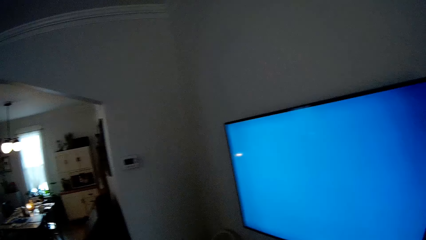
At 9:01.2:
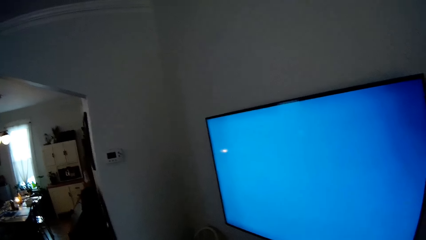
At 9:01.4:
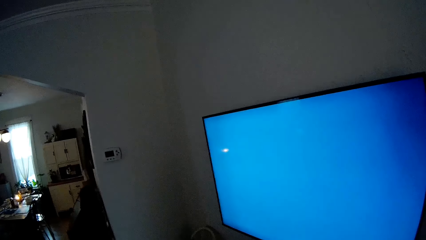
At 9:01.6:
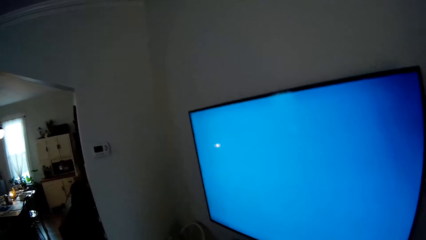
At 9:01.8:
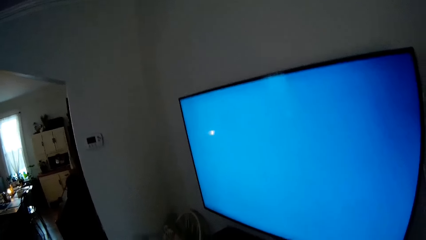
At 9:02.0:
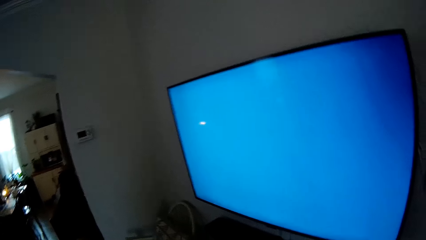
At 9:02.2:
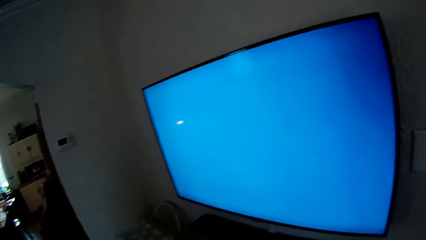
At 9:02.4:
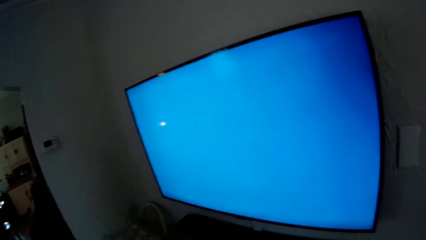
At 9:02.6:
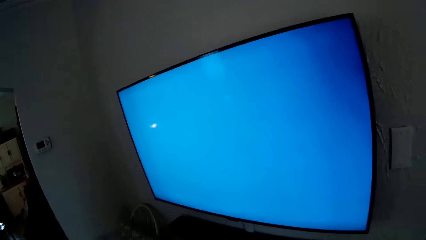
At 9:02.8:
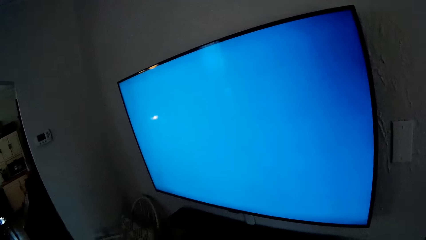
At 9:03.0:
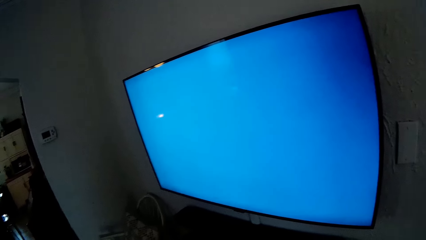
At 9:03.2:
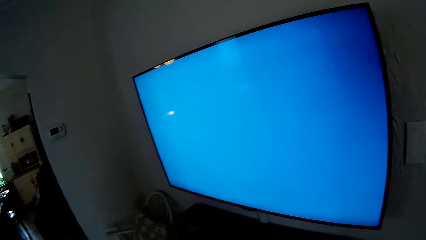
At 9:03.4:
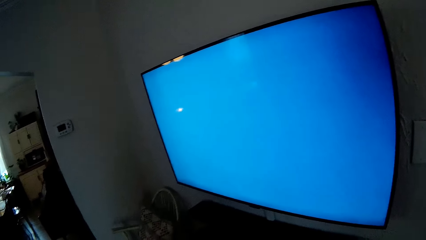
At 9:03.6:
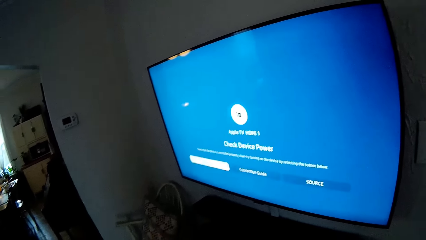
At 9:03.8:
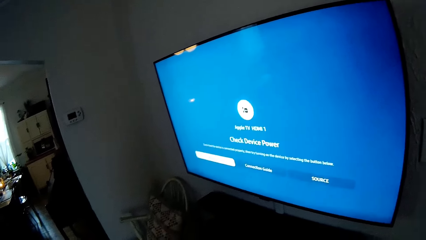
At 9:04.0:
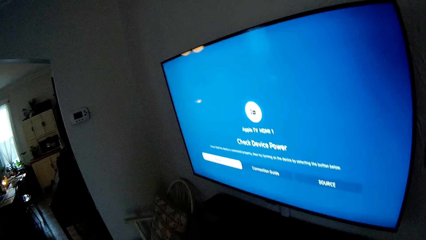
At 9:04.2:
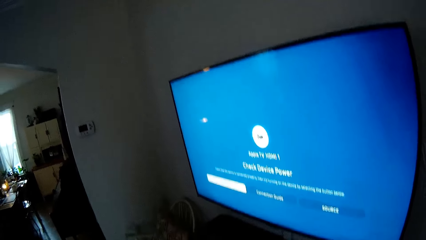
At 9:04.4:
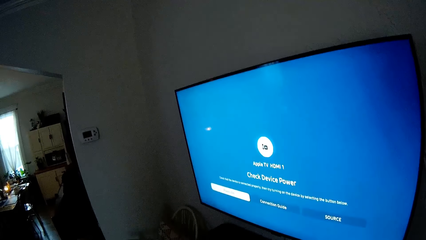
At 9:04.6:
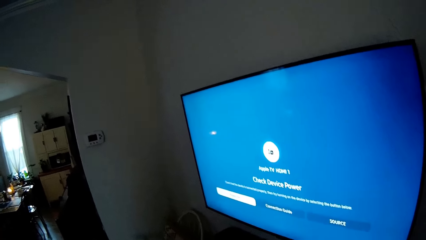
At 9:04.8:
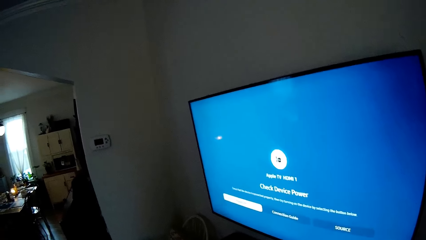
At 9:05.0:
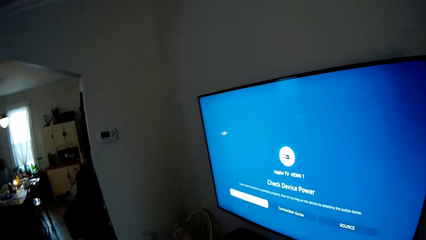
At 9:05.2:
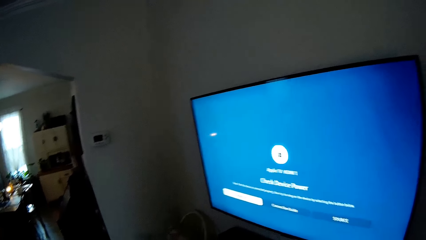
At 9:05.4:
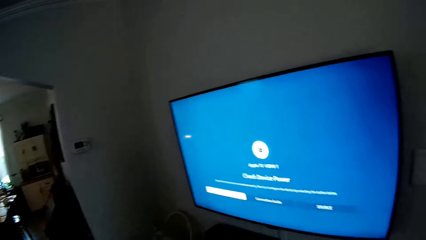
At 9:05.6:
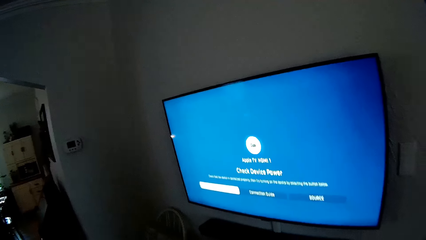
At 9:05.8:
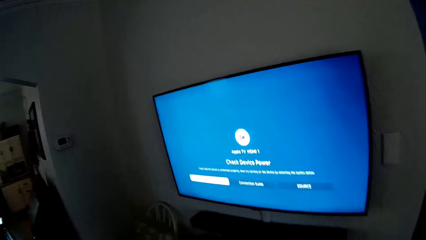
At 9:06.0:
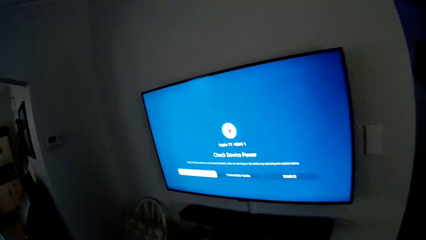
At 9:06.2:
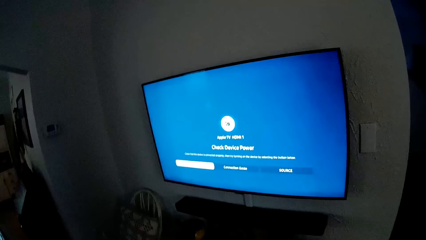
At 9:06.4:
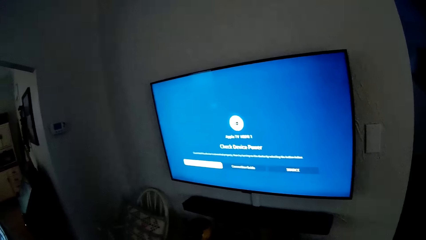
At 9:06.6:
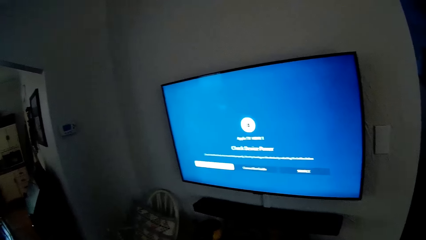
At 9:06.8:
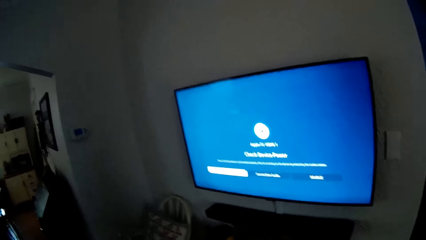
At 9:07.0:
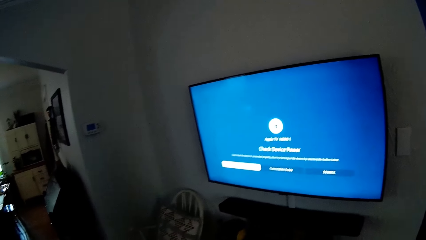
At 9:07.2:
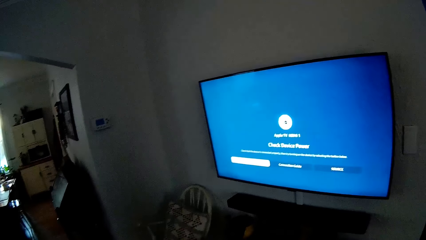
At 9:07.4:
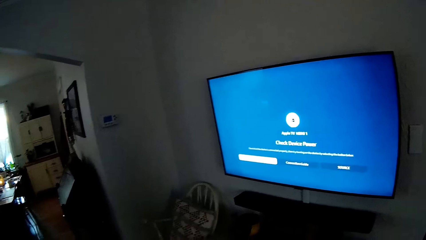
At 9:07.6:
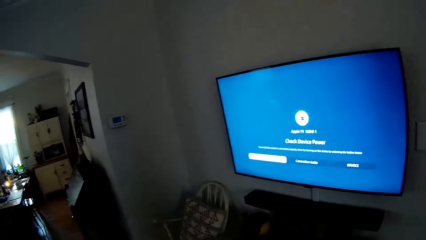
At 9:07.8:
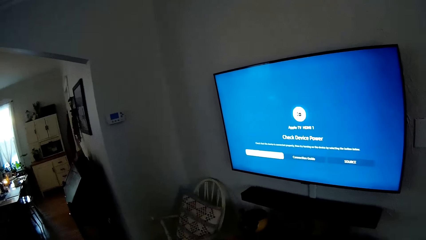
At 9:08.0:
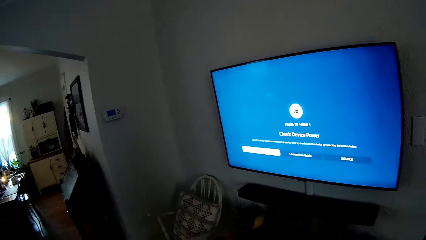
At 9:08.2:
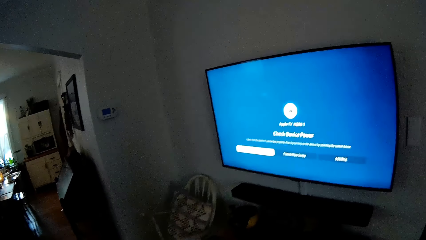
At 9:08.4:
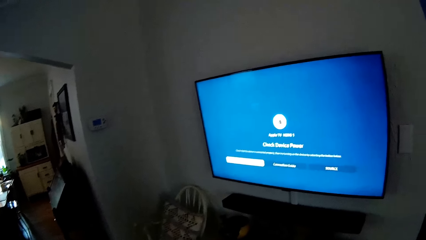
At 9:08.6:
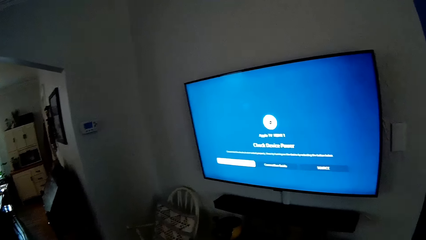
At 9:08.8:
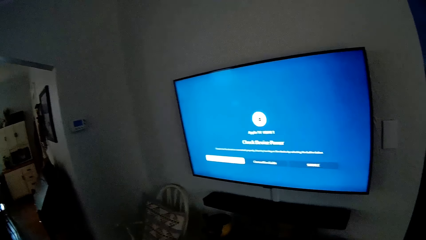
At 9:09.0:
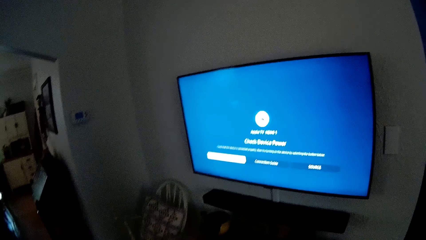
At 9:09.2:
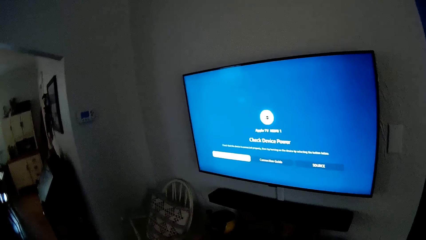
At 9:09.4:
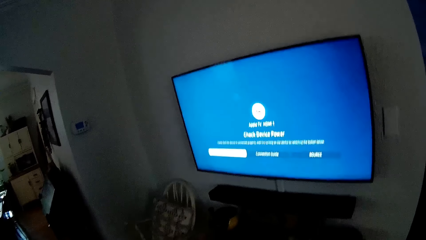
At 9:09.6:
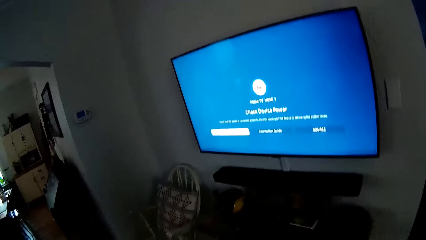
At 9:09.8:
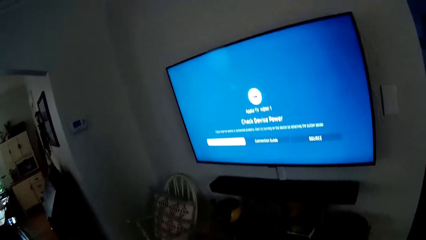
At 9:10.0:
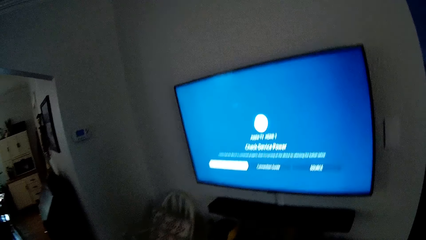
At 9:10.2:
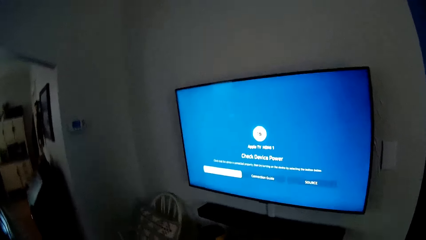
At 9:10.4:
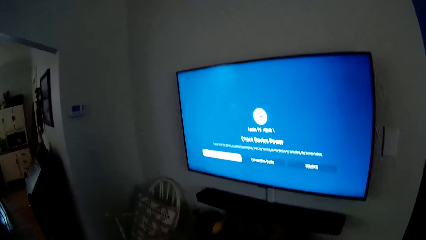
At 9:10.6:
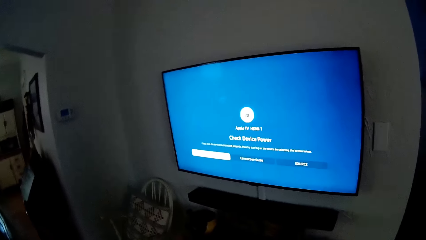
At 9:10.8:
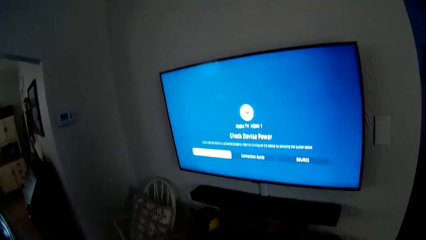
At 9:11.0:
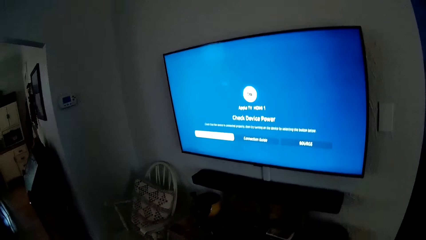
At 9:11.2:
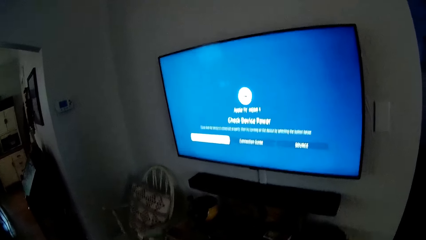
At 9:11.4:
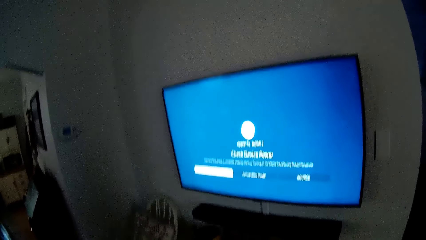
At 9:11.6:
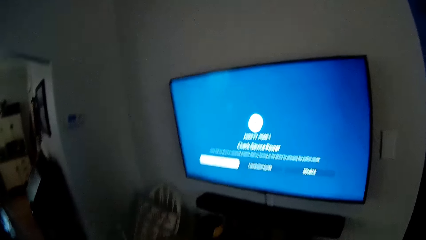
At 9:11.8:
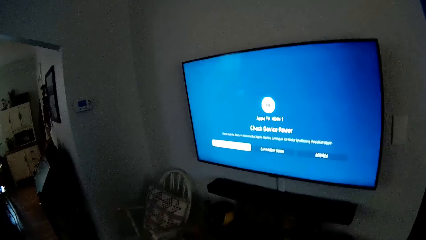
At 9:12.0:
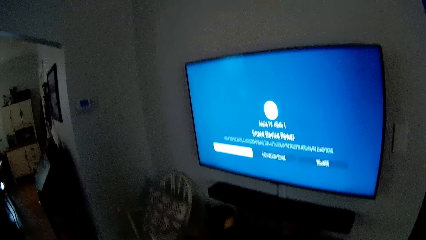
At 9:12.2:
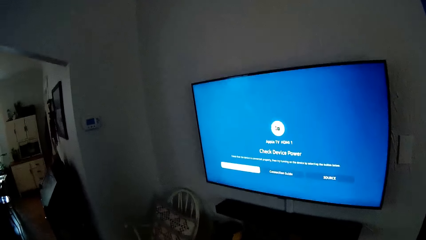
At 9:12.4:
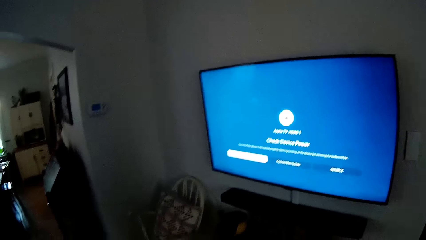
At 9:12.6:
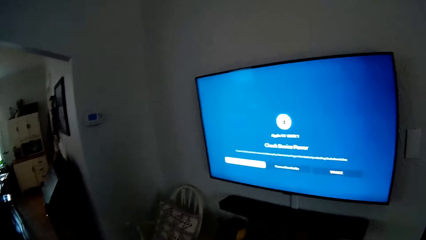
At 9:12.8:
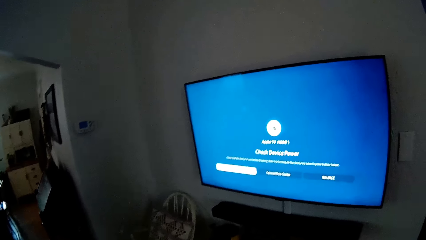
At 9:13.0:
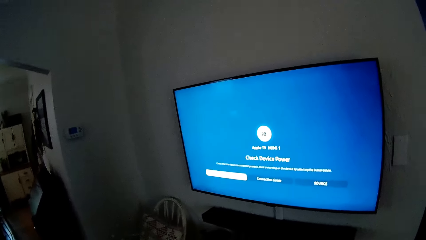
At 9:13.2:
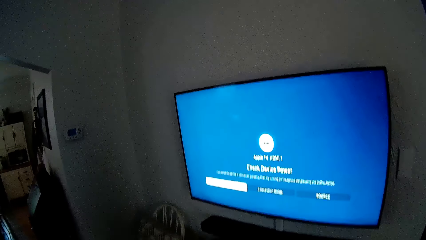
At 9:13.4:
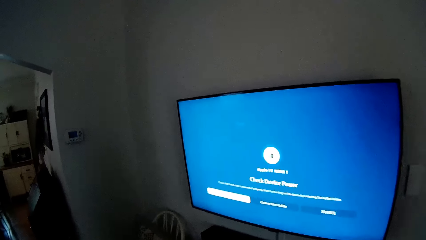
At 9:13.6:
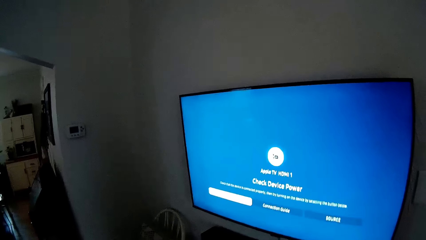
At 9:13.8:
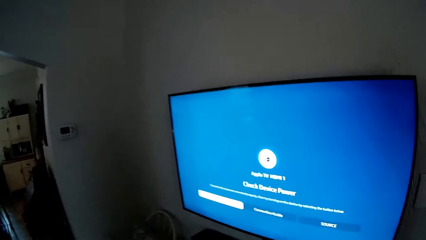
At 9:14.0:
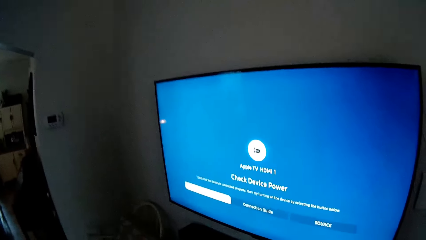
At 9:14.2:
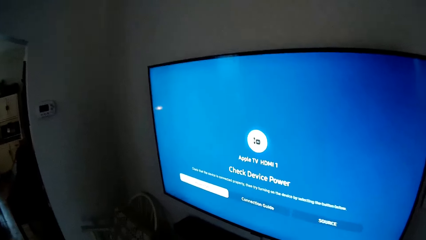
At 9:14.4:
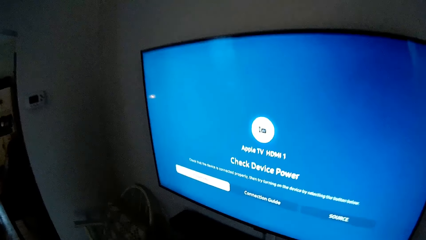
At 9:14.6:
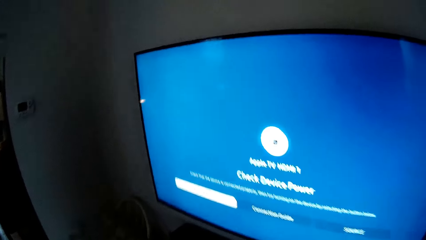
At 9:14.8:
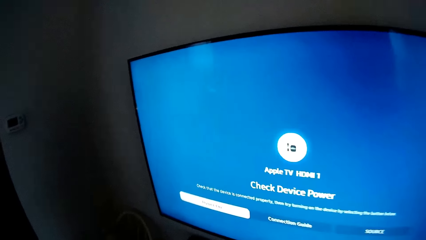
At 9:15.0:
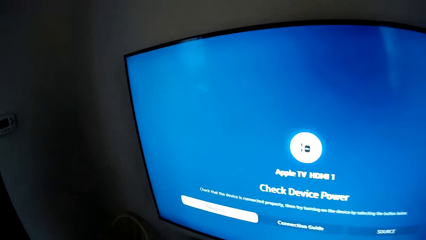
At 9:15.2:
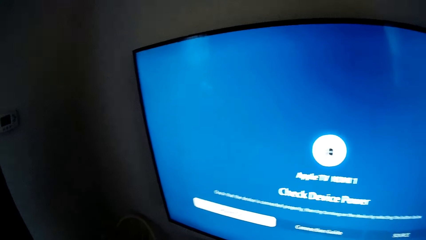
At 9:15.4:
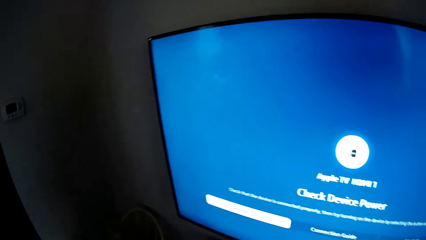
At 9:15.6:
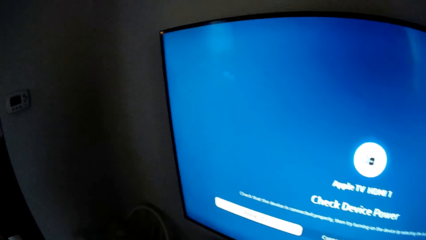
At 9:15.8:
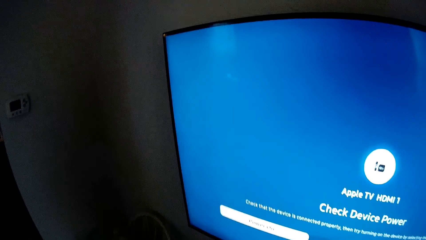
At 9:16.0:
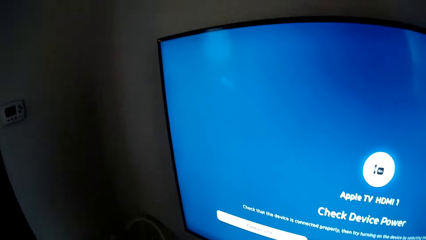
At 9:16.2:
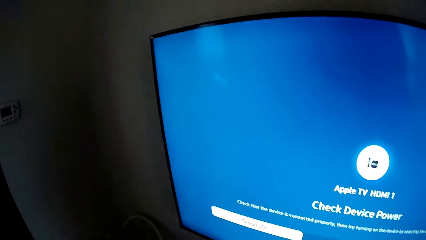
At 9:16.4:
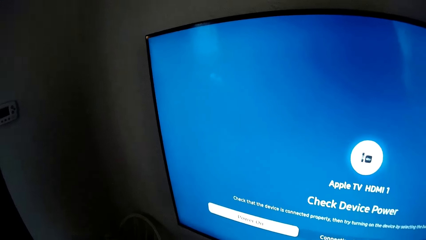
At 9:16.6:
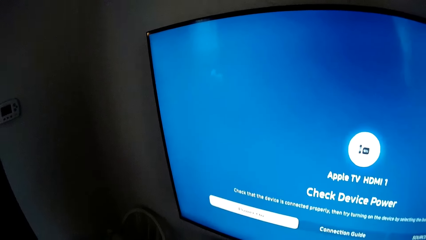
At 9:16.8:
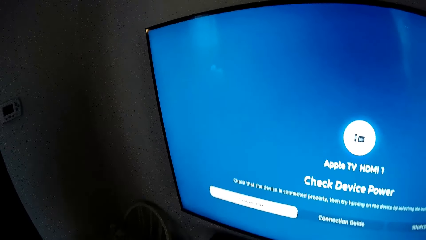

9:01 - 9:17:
The camera wearer looks at the television. They navigate the television. They watch the television.
